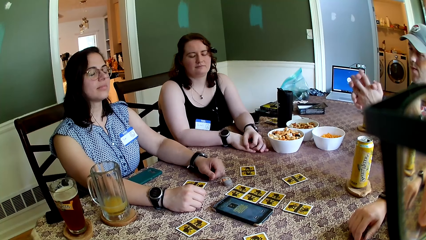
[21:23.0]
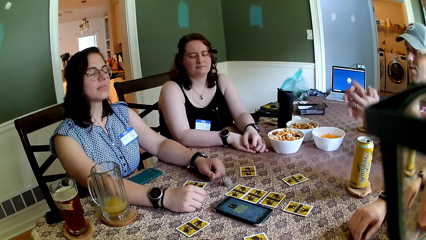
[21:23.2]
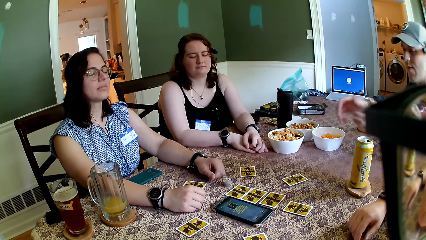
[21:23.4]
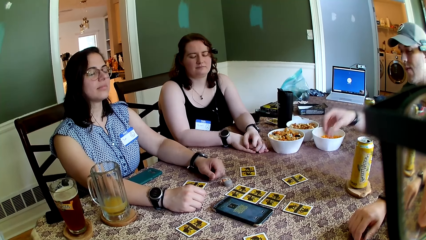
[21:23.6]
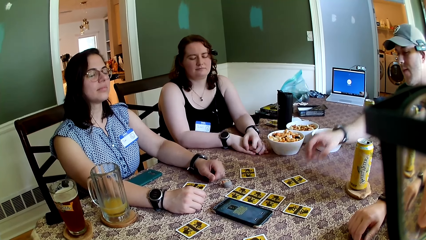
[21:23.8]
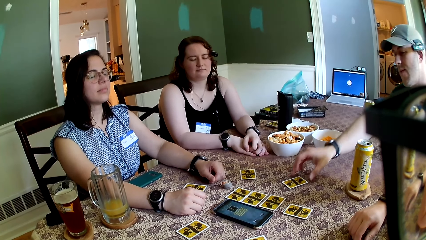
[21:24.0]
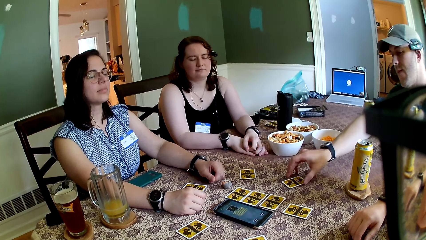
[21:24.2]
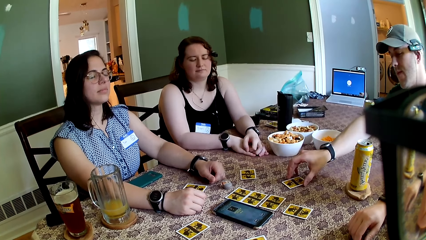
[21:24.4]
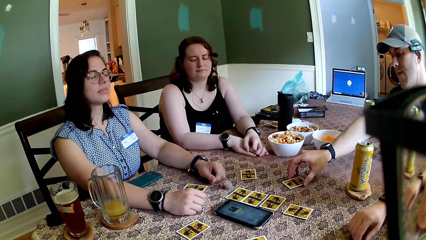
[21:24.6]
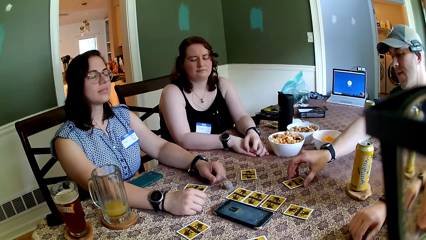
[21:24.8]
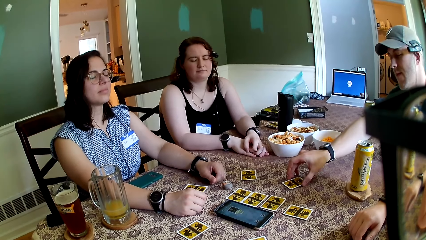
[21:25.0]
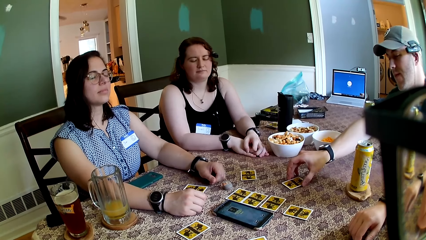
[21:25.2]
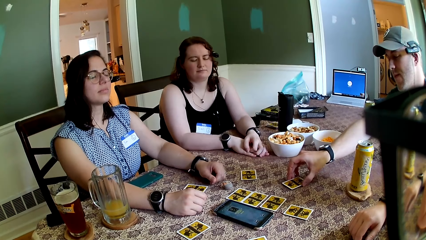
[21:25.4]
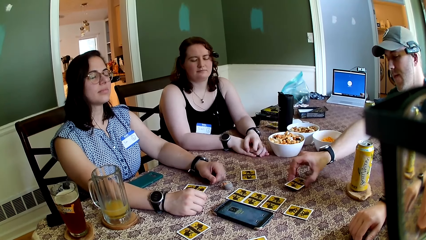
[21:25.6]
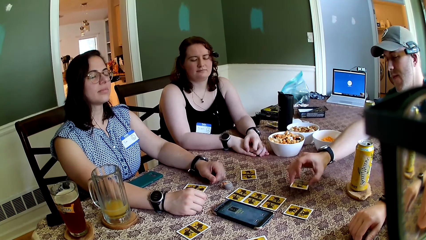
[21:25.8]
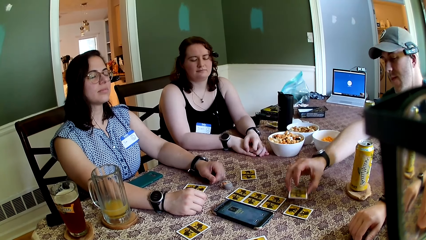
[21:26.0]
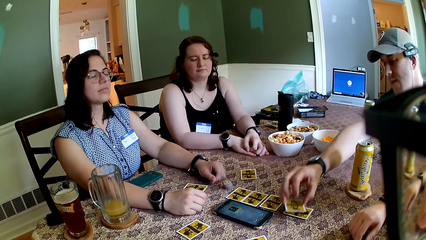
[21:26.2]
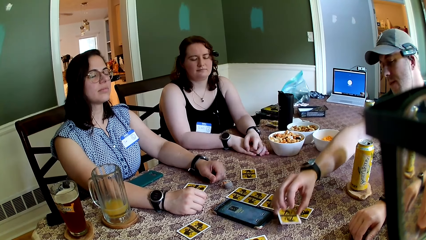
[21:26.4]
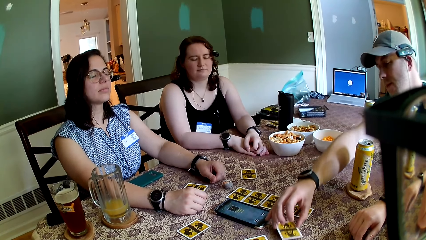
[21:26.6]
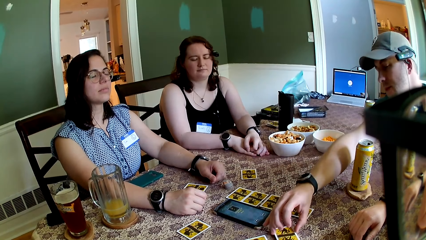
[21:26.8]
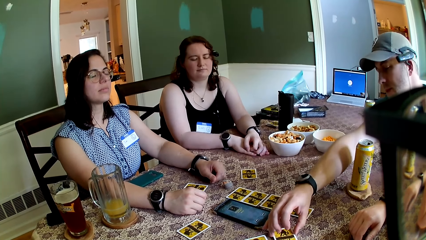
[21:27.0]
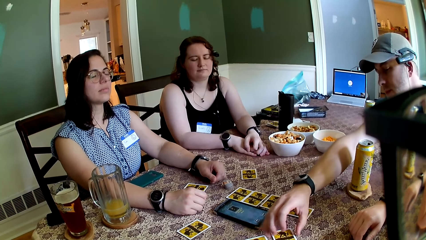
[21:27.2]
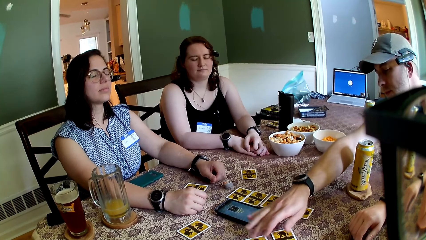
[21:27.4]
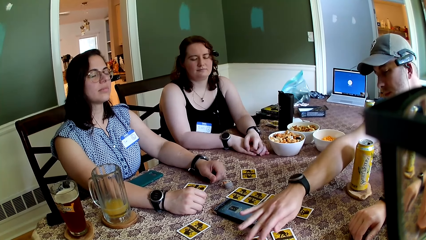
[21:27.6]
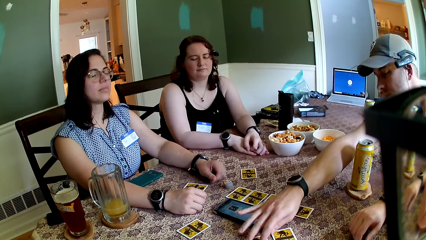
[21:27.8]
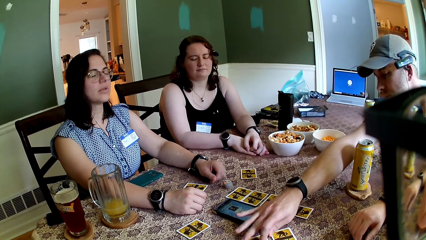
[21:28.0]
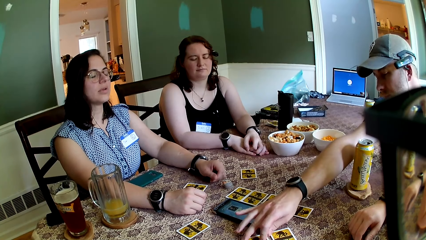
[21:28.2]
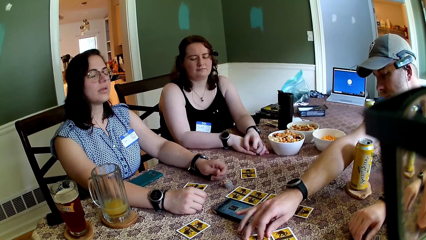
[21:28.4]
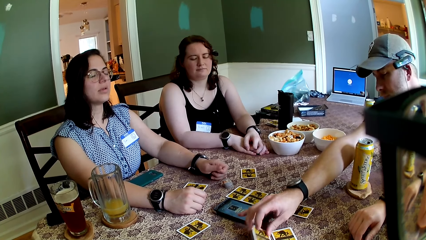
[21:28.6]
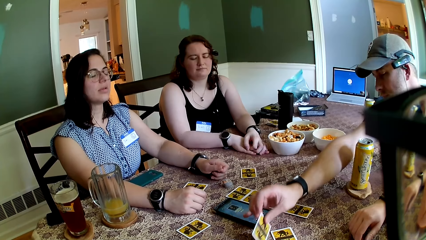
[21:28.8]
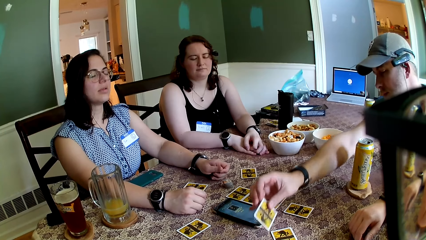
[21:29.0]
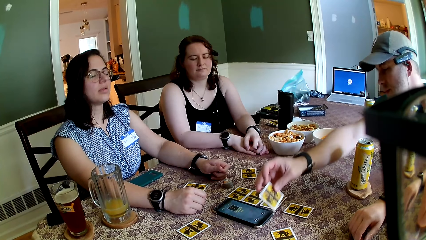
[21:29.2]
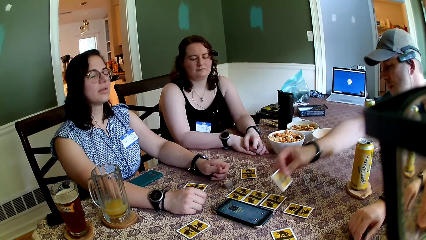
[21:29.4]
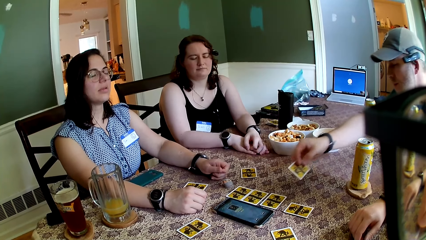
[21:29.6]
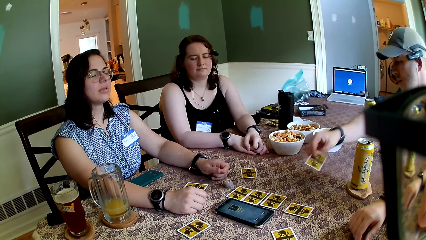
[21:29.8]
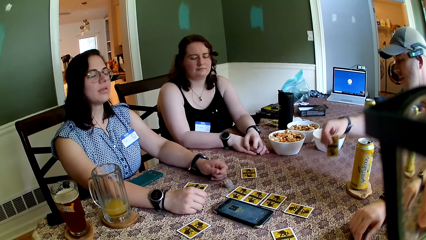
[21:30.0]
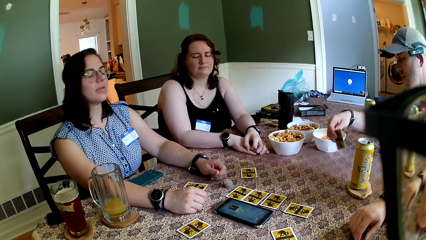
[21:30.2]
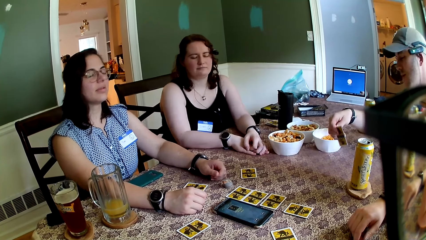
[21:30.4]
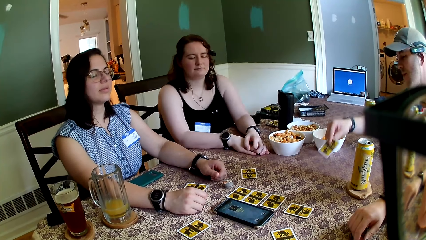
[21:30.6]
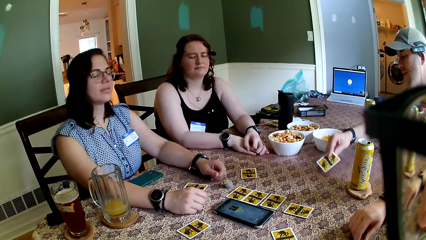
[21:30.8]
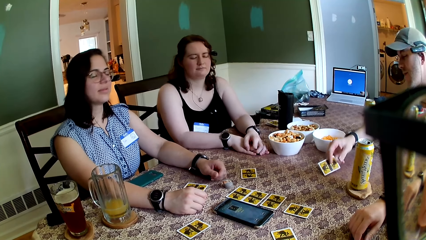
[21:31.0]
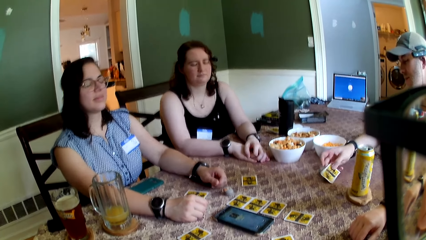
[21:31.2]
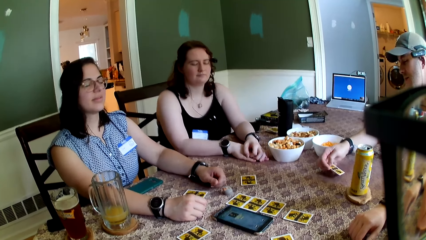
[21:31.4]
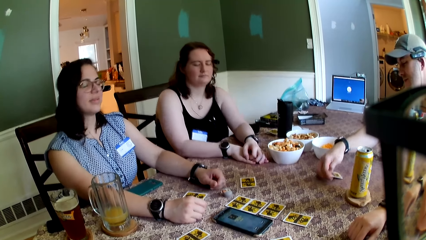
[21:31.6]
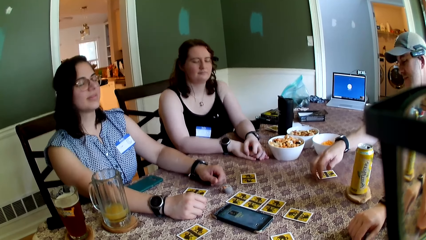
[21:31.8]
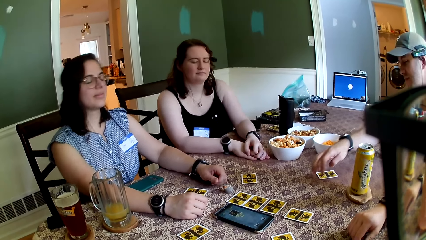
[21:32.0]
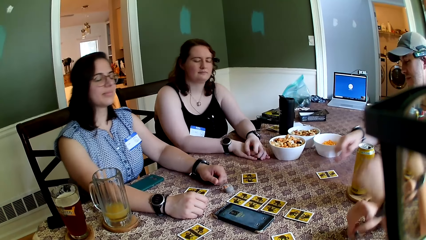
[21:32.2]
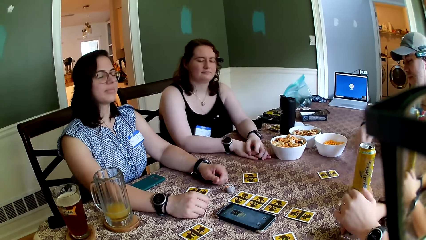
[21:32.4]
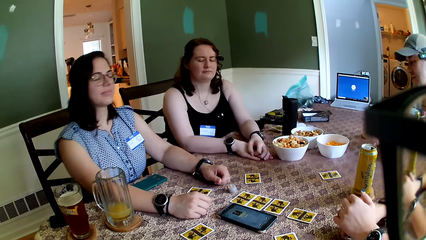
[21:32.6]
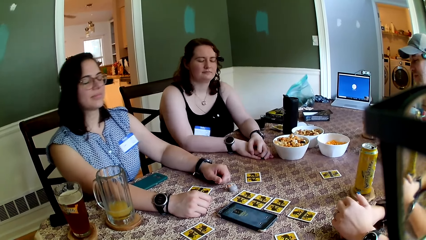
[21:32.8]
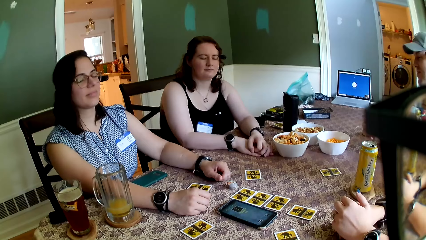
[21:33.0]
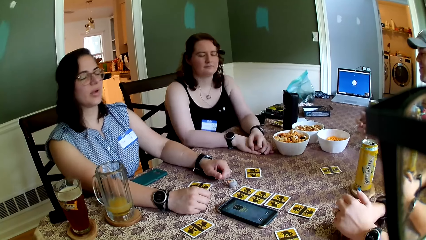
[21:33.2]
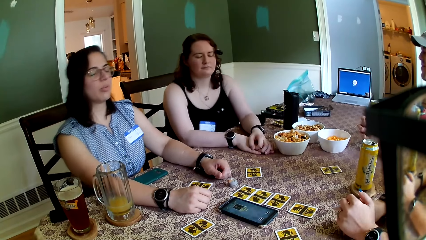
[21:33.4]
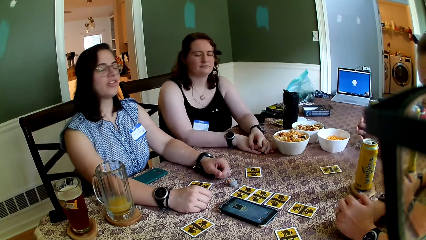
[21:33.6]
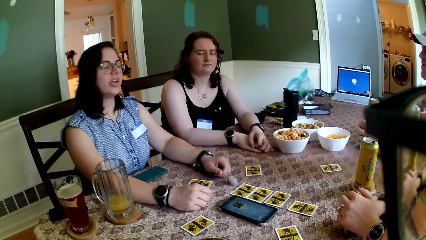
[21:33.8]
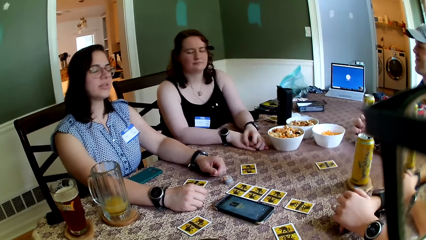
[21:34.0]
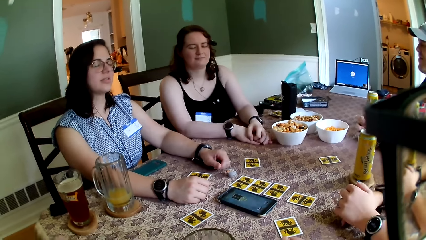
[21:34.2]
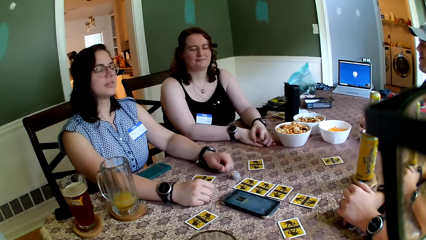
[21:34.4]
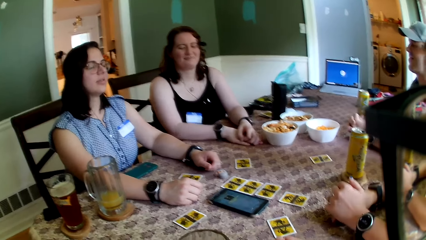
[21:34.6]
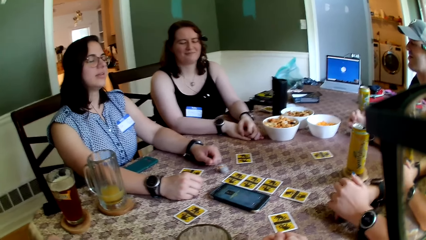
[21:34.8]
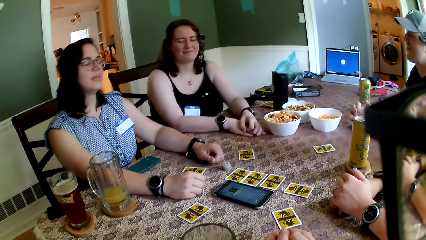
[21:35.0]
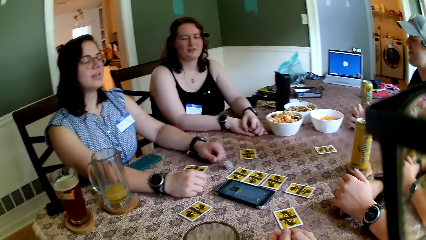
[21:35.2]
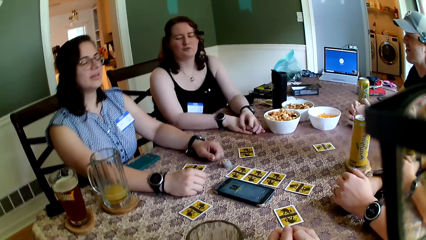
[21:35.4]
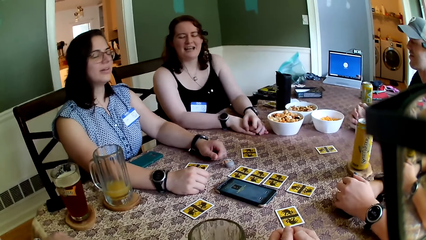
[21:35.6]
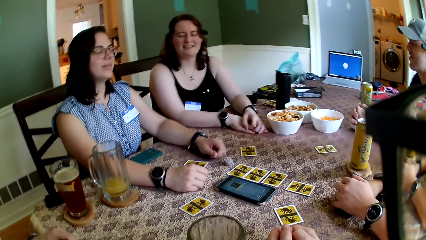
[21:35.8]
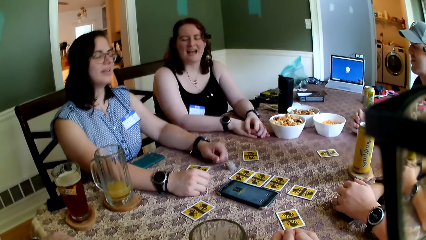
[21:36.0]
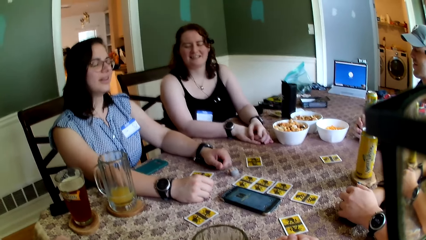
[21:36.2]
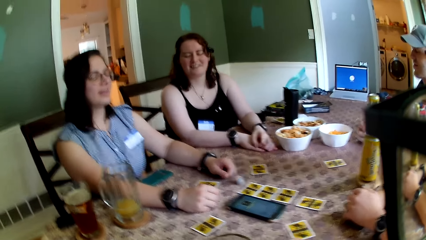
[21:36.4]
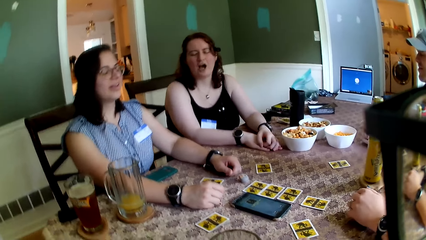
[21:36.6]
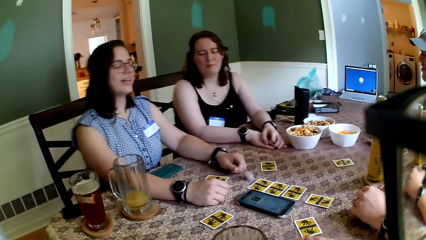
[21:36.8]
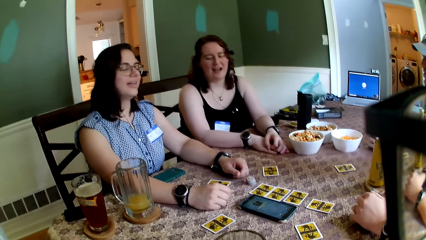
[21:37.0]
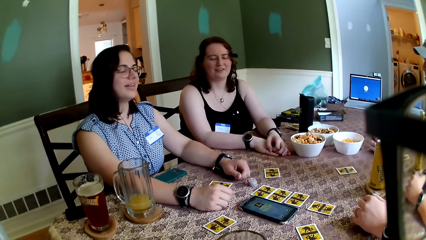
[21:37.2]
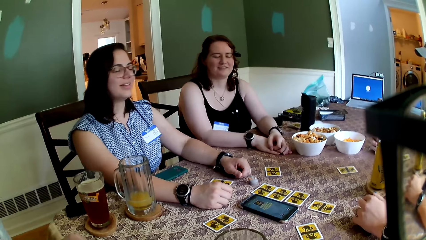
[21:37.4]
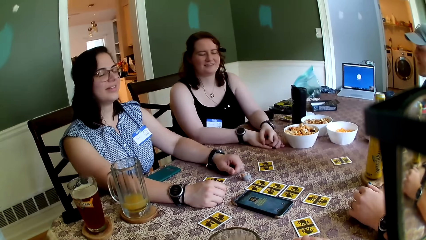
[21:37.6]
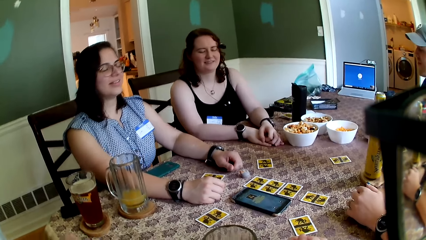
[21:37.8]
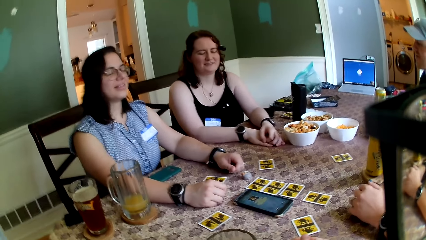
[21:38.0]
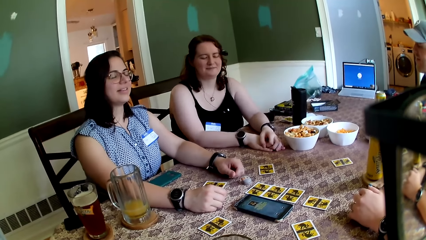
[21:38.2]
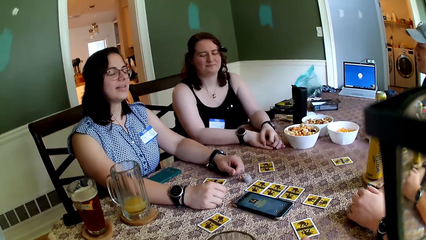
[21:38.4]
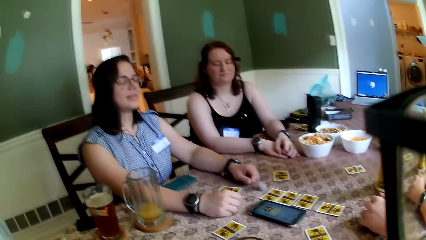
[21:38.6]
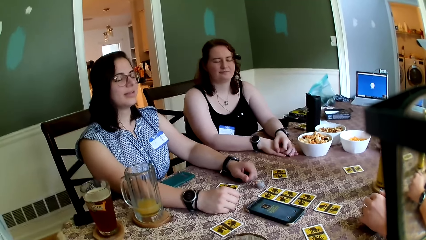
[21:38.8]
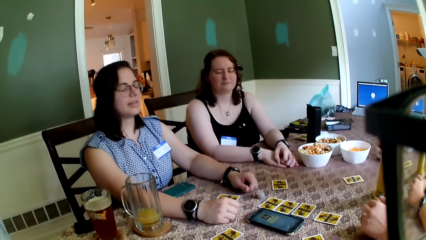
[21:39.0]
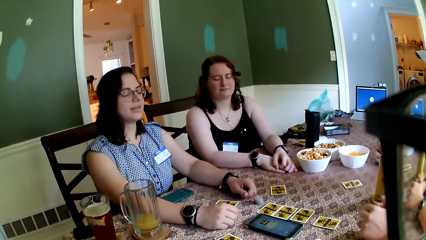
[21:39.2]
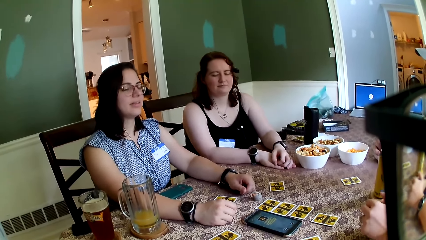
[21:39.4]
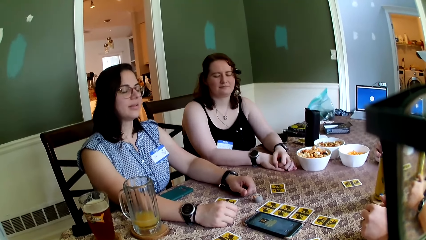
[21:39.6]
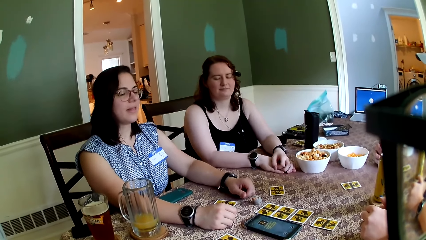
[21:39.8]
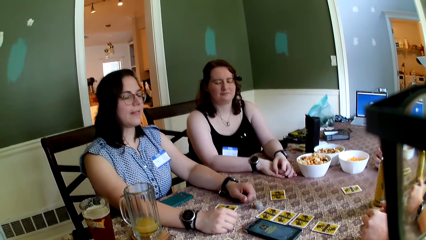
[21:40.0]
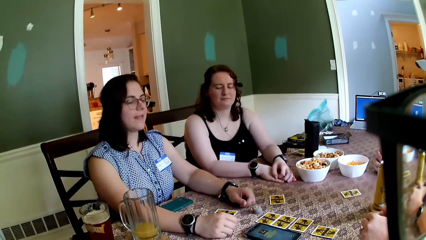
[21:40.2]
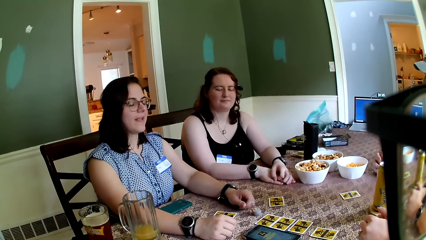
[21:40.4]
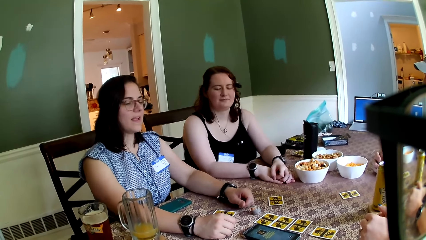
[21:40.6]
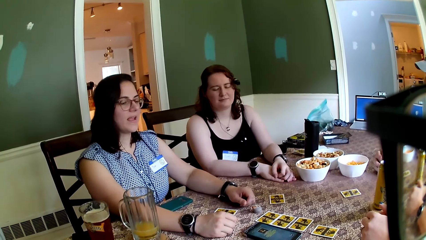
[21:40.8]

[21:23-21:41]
The man carries a card from the table with his right hand. He drops the card on the table.
